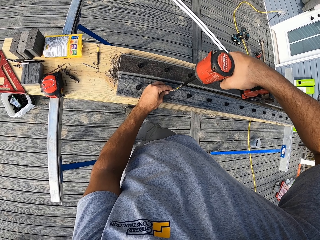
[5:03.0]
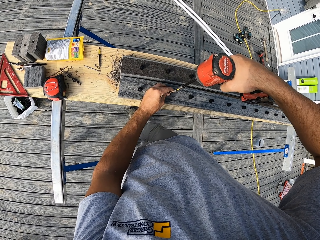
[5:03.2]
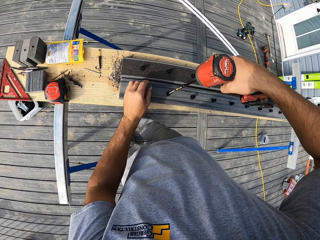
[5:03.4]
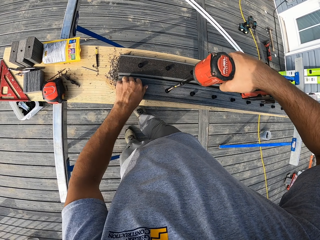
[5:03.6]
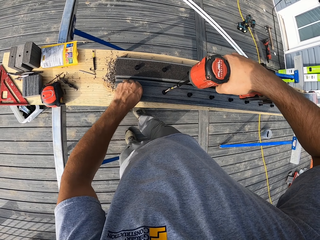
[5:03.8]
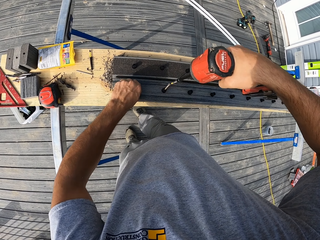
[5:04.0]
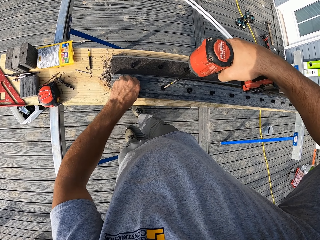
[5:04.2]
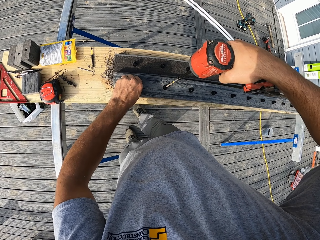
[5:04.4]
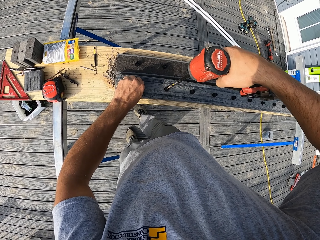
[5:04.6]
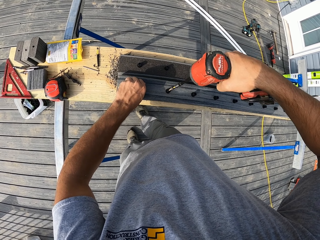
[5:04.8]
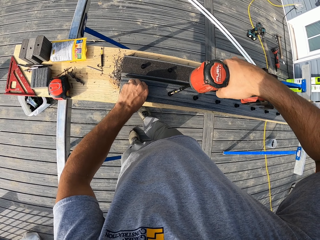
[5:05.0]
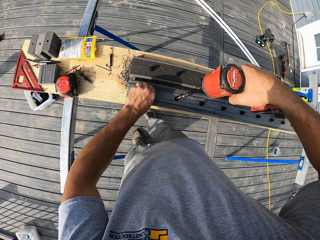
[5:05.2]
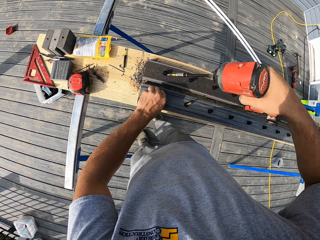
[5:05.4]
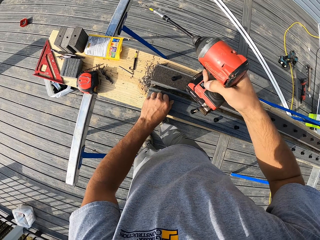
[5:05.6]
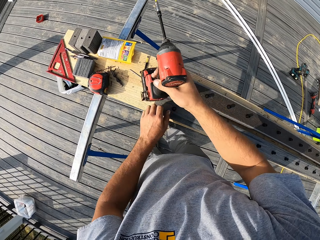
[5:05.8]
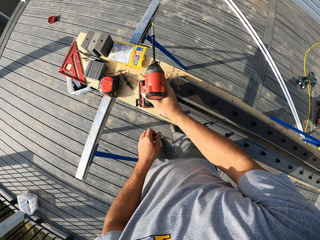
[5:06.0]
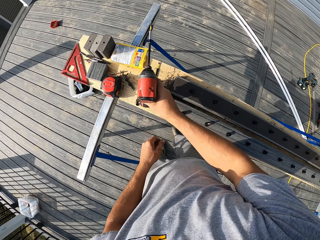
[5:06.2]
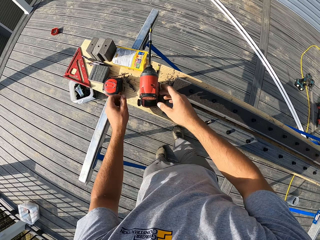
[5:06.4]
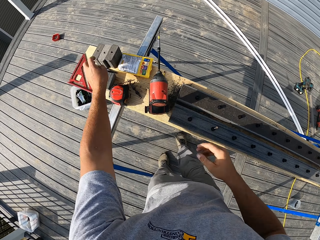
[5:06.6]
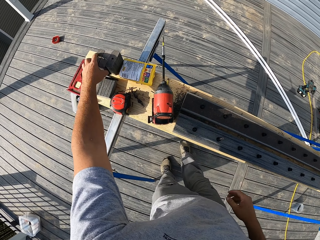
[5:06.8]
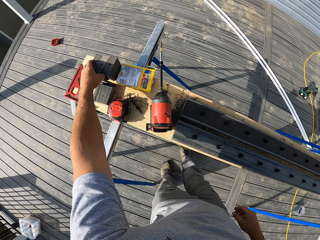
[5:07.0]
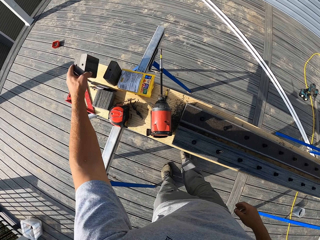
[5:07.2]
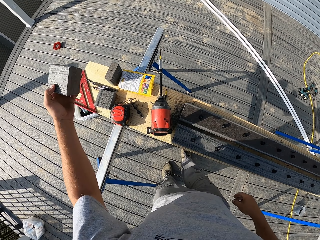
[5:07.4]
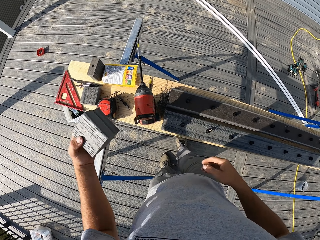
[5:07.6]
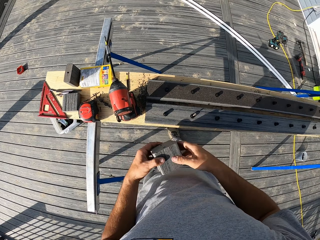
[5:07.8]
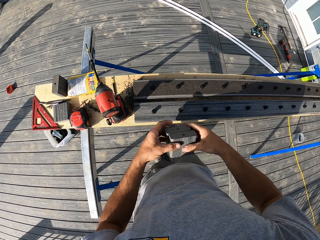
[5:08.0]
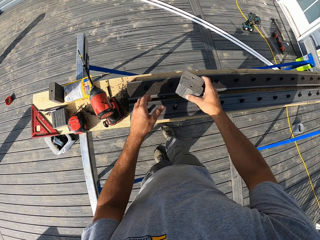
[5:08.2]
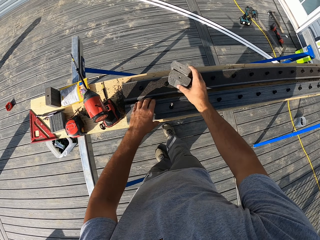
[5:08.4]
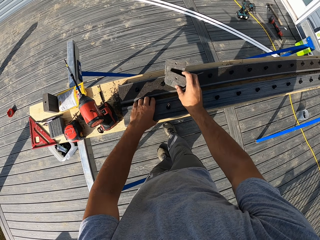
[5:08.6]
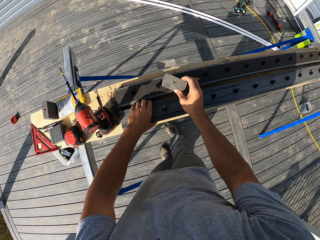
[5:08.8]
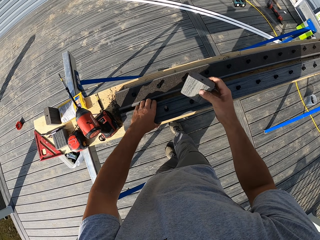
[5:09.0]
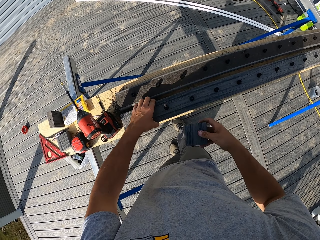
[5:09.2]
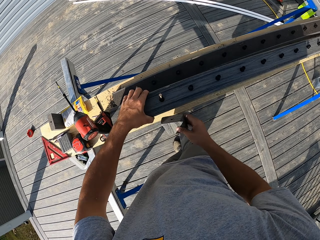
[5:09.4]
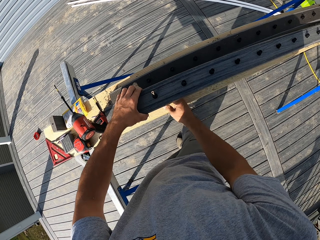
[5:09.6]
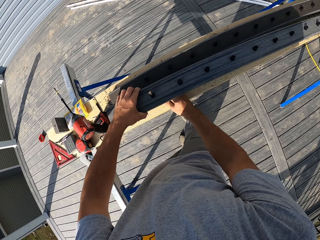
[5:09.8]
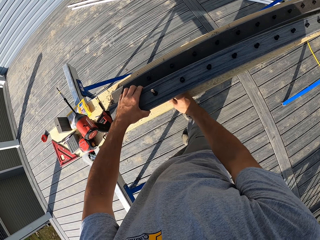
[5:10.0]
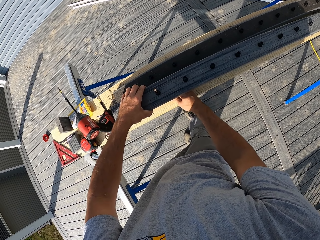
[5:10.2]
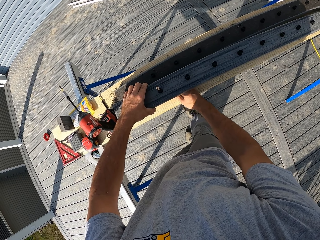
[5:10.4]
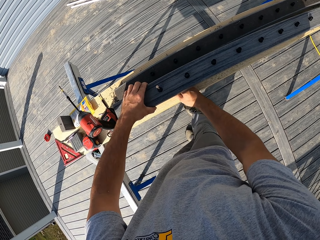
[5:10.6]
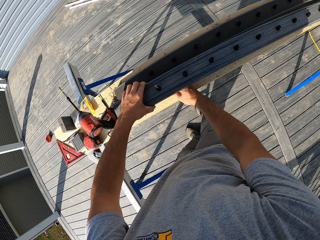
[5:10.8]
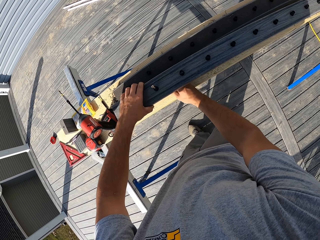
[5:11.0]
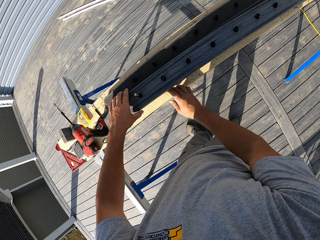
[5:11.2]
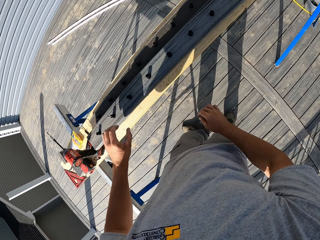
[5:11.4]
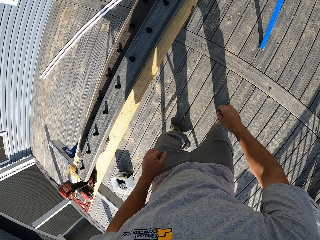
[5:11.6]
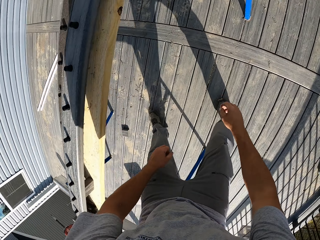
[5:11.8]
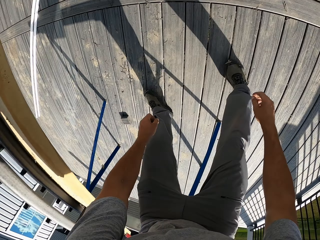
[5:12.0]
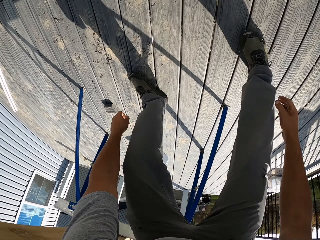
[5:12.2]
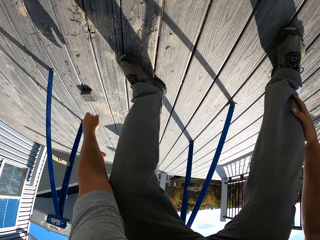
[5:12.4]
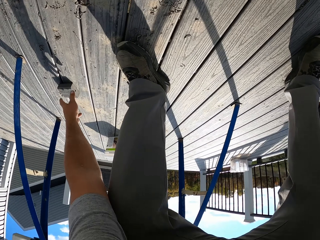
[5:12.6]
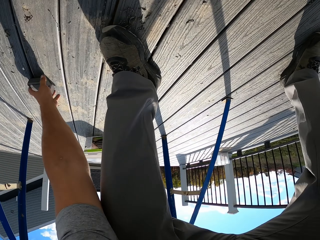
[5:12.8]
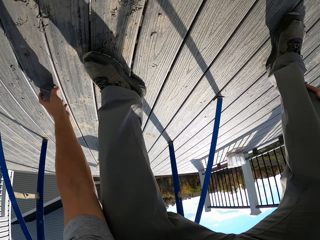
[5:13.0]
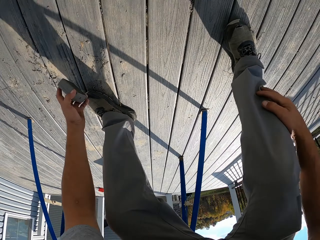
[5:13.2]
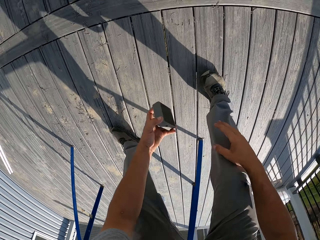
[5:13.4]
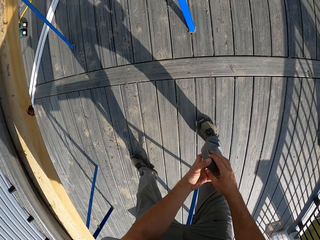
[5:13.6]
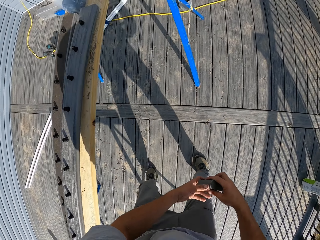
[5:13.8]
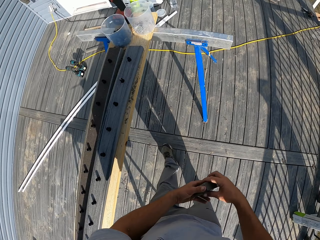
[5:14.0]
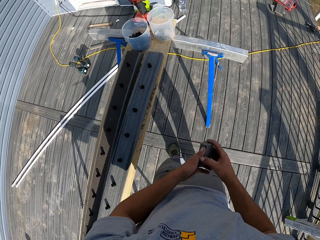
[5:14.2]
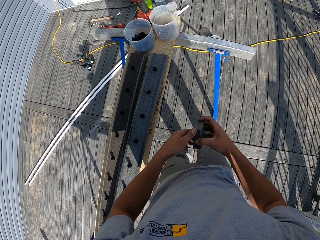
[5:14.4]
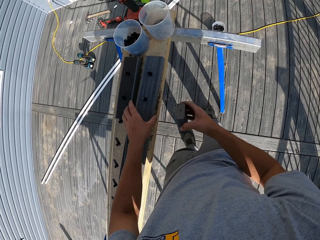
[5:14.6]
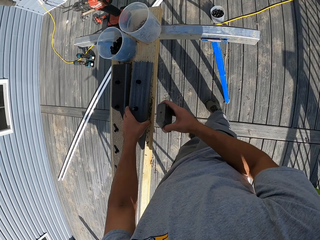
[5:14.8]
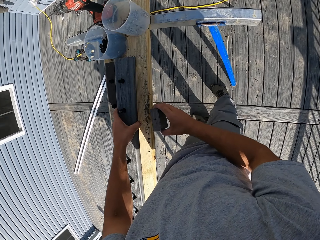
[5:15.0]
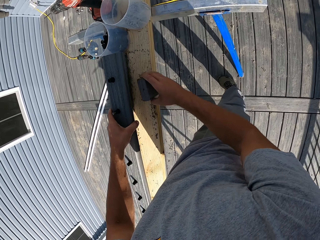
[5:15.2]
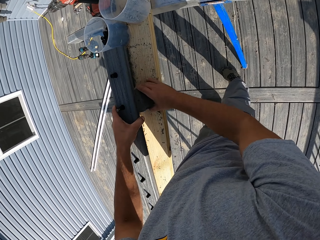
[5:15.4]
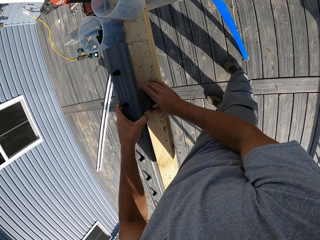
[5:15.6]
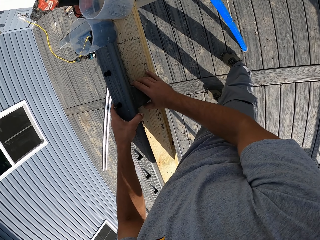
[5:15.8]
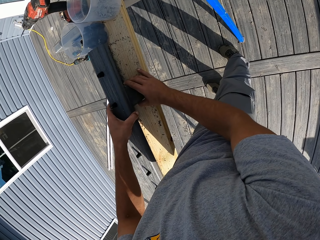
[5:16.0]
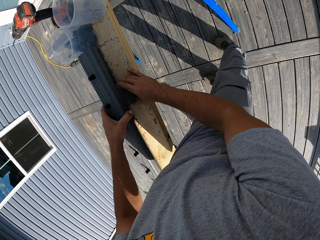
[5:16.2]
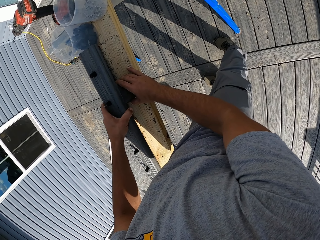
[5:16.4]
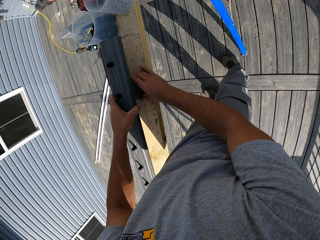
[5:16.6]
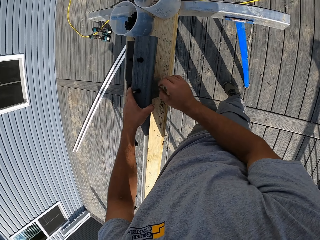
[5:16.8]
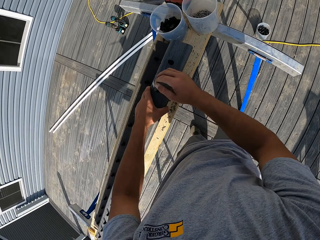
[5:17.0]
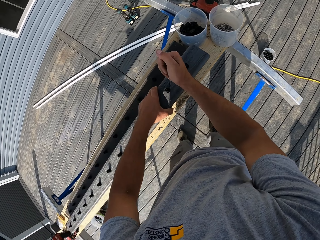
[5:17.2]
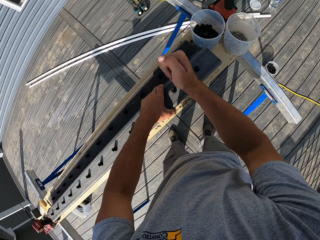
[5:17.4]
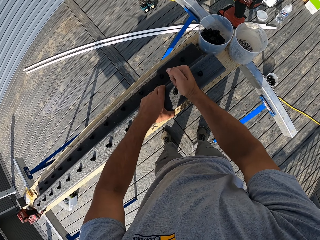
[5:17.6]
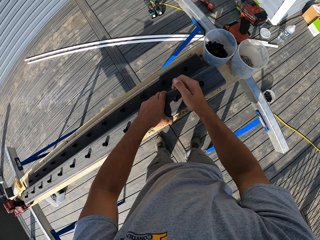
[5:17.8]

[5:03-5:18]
The camera wearer lifts the wood with his left hand. He places the drill on the table. He picks up pieces of wood or wood blocks from the stand. He holds the wood blocks with both hands and moves the wood blocks to his right hand. He places a piece of wood on the wood. He drops a wood block on the wood. He places the wood block beneath the wood. He turns the wood. He walks in the workshop. He picks up a piece of wood from the floor. He moves the wood block to his right hand. He lifts the wood with his left hand. He wipes the wood with the wood block and places the wood block underneath the wood.

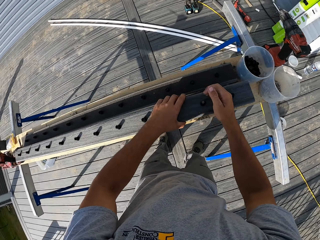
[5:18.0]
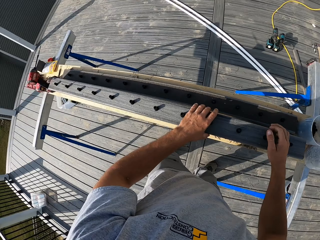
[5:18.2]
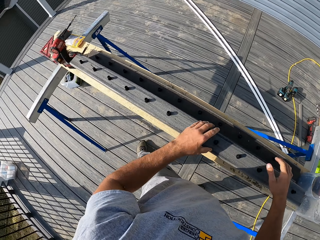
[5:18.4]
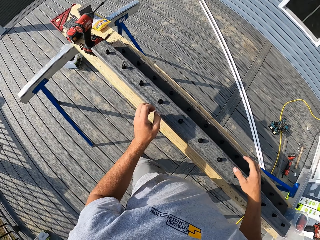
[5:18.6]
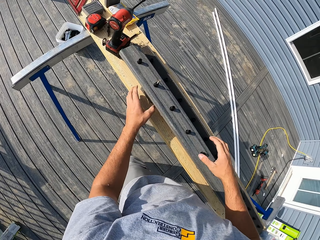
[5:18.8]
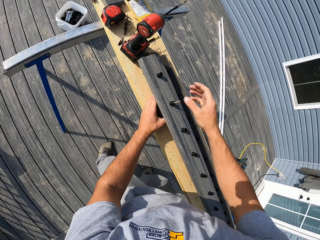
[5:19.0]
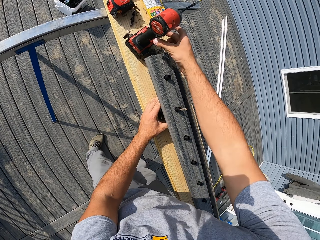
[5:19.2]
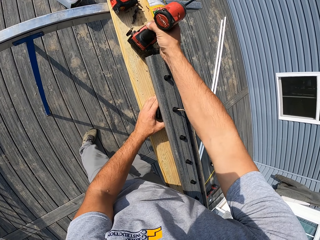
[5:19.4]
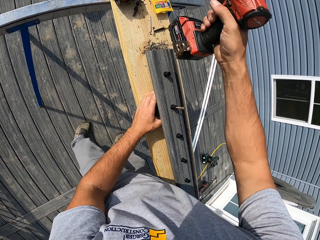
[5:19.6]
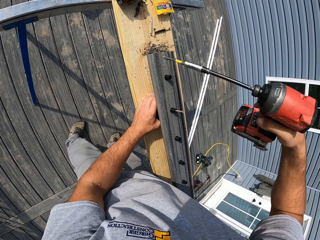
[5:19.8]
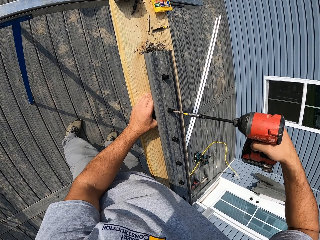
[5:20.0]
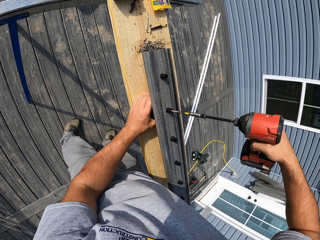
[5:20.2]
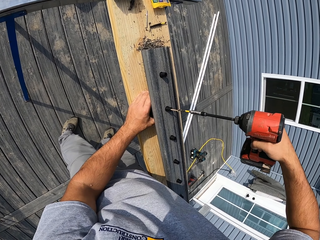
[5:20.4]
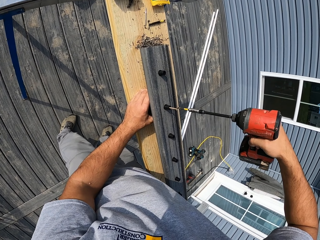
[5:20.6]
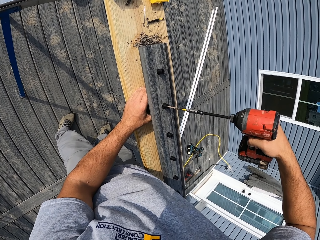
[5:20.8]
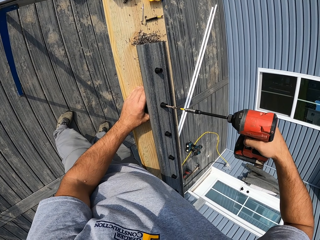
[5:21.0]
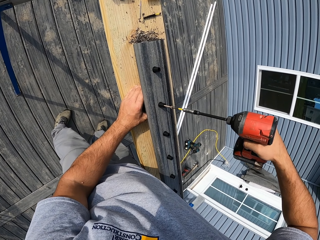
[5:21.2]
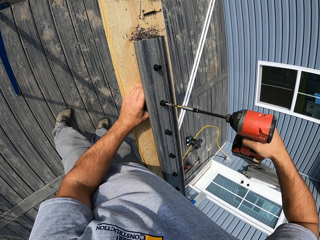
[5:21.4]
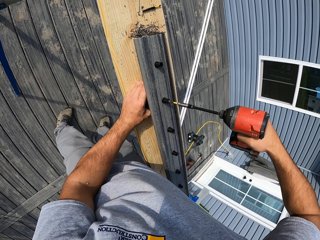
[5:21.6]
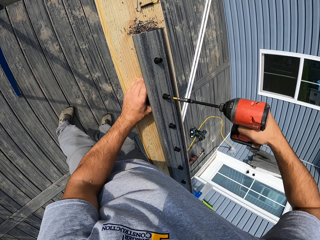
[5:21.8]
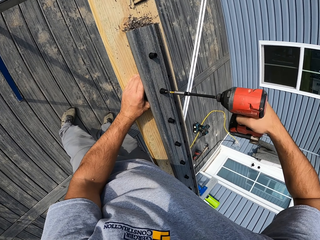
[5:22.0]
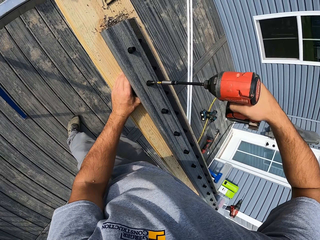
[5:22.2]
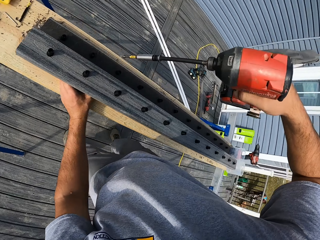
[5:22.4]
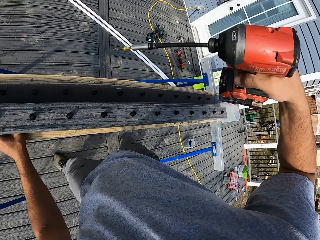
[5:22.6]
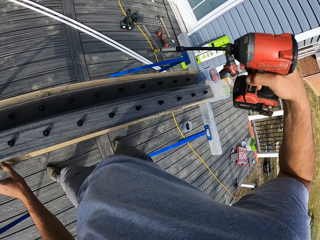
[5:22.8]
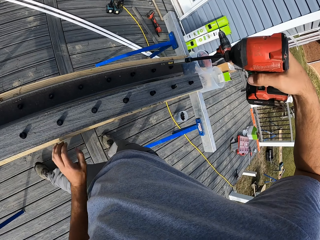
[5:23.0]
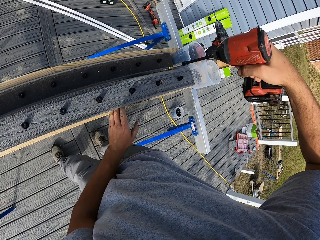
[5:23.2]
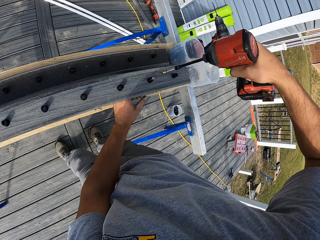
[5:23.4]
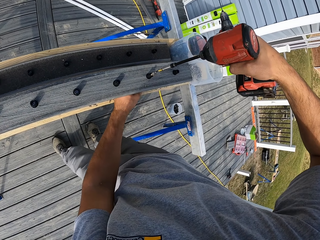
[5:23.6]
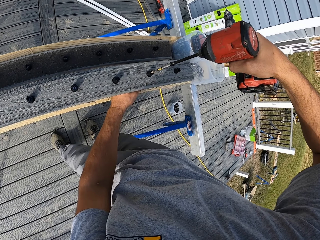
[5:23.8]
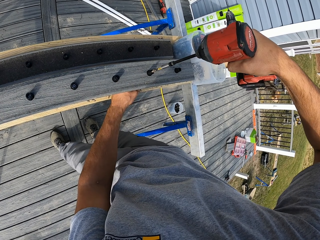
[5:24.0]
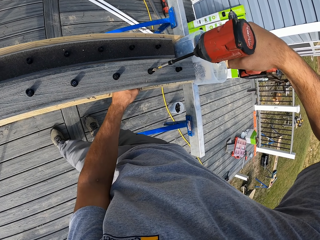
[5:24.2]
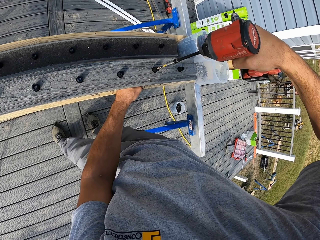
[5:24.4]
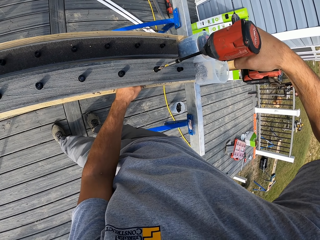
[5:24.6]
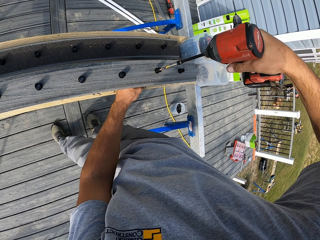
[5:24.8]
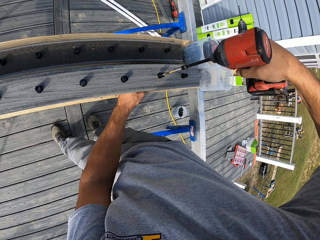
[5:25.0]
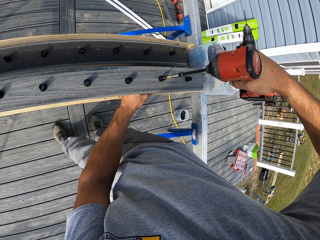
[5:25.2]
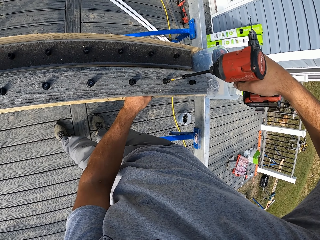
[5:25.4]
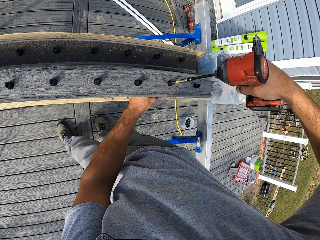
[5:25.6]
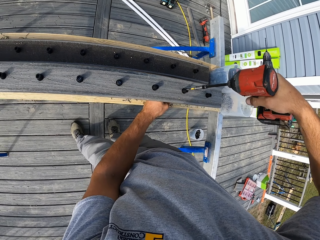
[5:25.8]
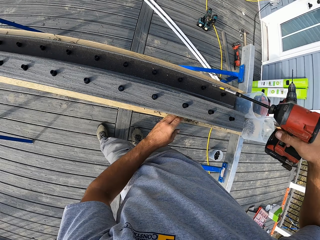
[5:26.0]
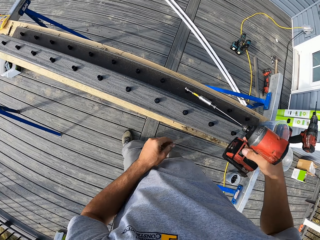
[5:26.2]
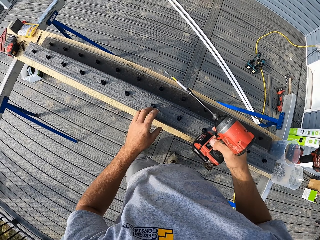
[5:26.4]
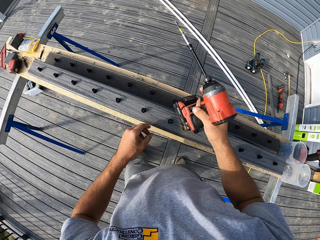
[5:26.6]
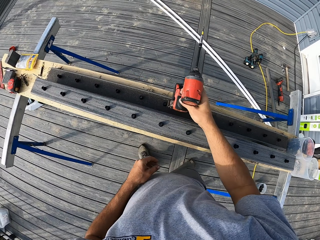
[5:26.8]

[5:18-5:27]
The camera wearer hits a nut on the wood with his right fist. He holds the work bench with his left hand. He picks up the drill from the stand. He drills the screw through the wood. He moves his hands along the work bench and holds the work bench with his left hand. He drills the screw through the wood.
